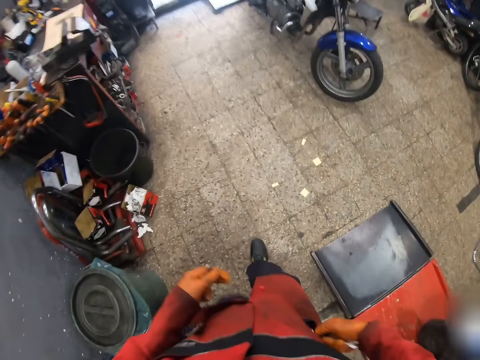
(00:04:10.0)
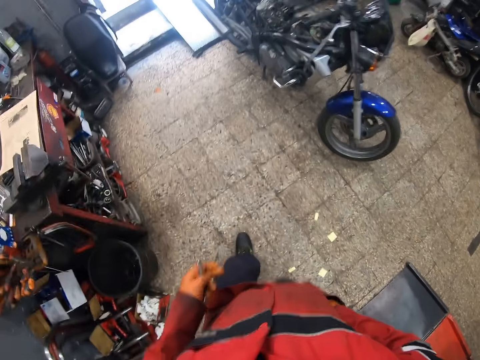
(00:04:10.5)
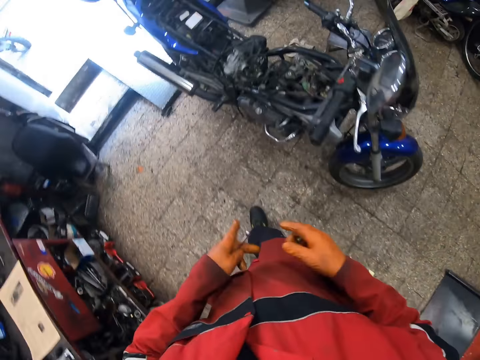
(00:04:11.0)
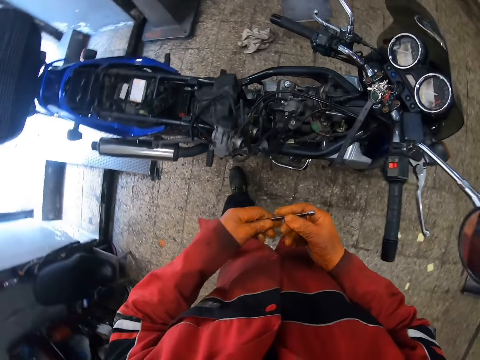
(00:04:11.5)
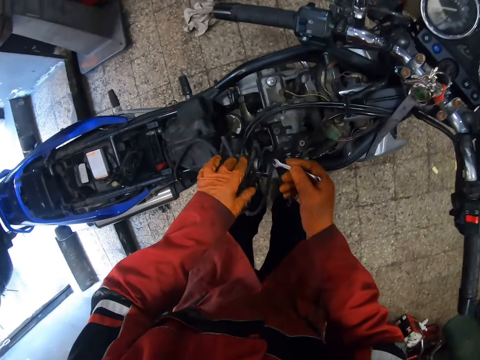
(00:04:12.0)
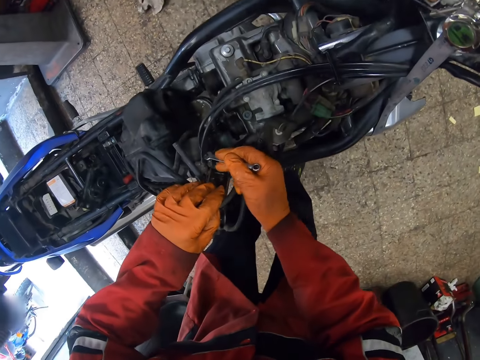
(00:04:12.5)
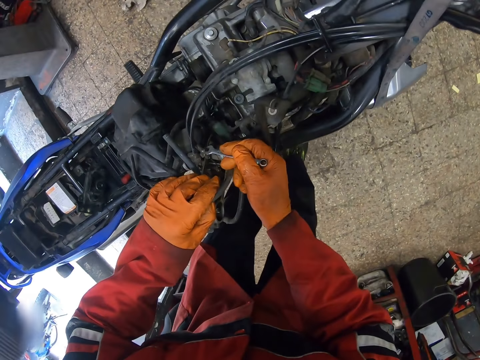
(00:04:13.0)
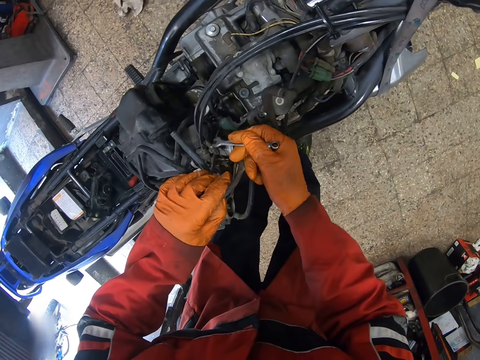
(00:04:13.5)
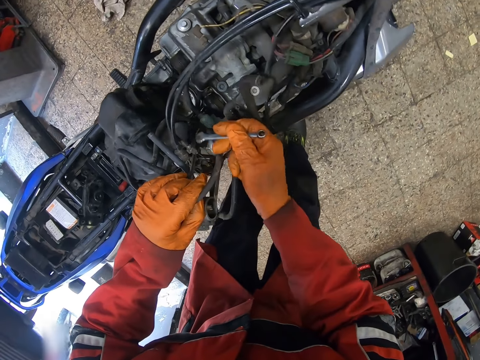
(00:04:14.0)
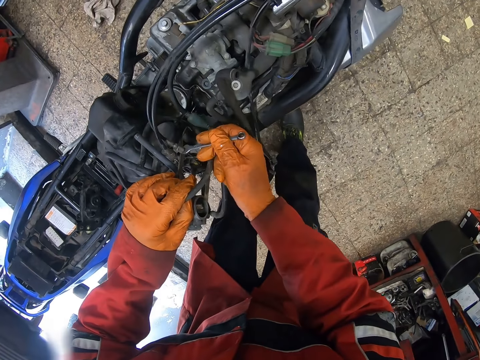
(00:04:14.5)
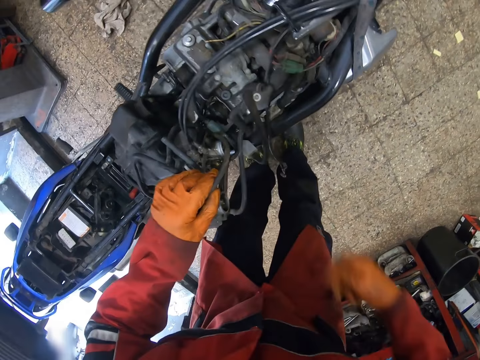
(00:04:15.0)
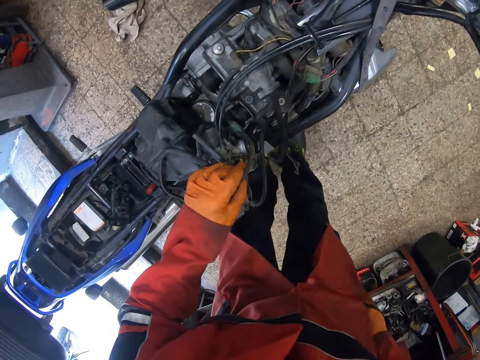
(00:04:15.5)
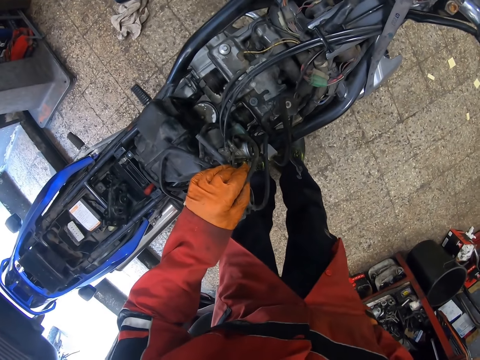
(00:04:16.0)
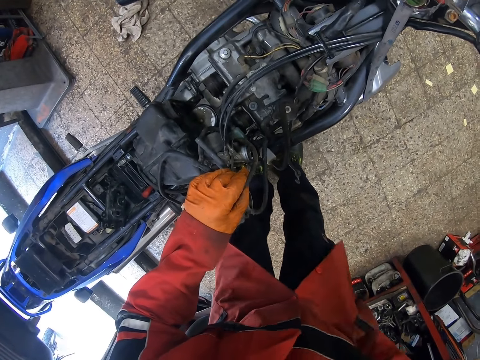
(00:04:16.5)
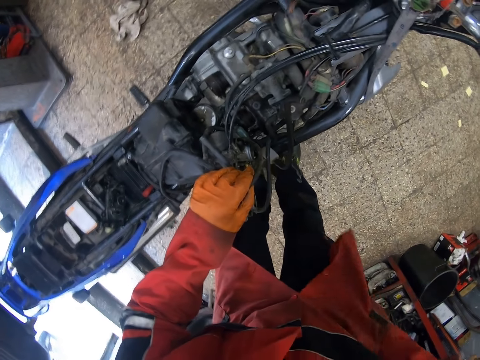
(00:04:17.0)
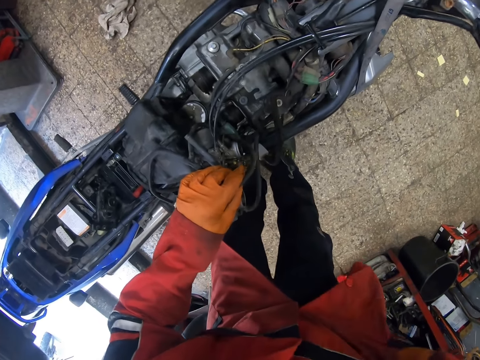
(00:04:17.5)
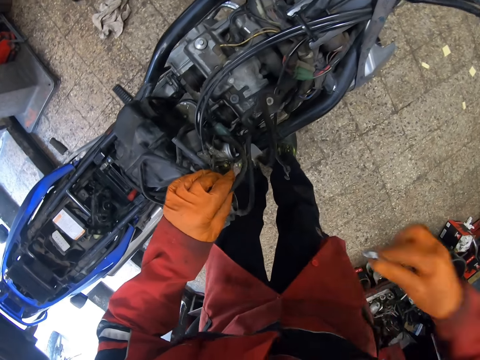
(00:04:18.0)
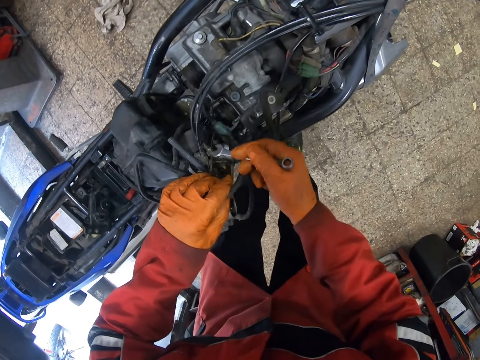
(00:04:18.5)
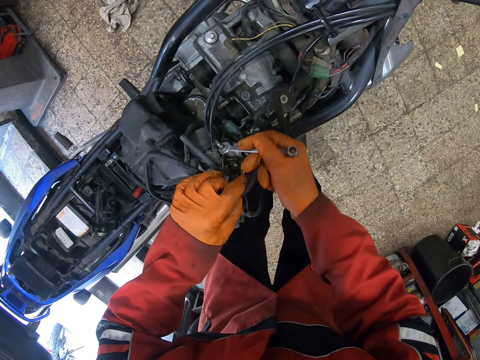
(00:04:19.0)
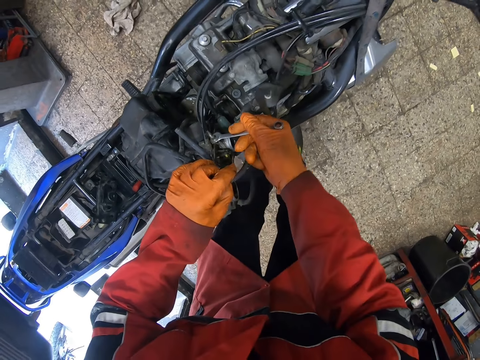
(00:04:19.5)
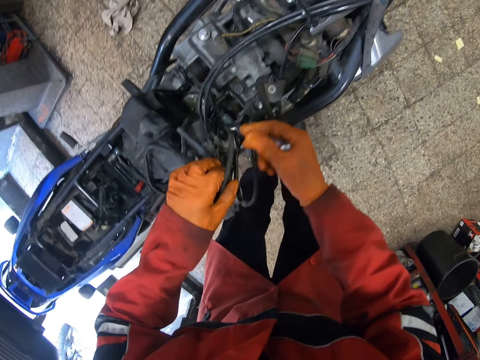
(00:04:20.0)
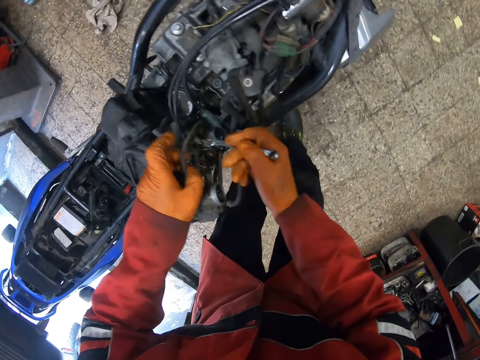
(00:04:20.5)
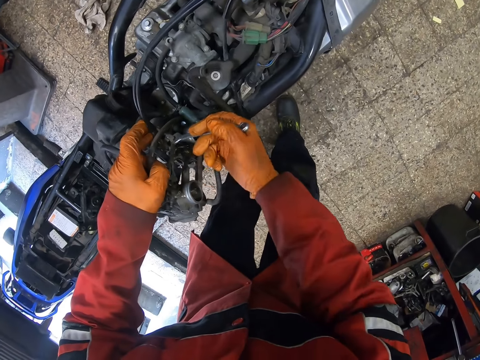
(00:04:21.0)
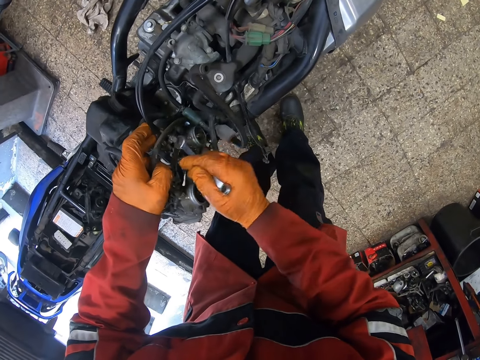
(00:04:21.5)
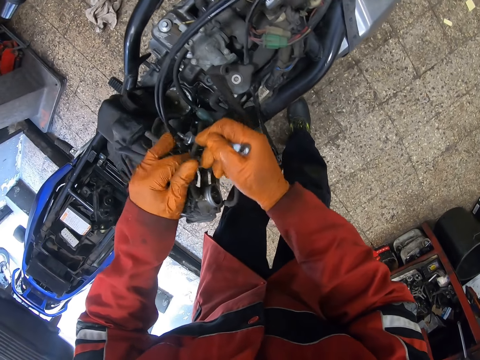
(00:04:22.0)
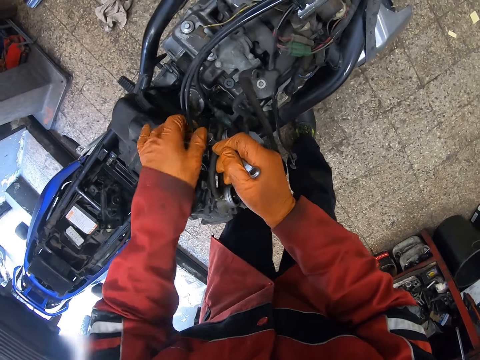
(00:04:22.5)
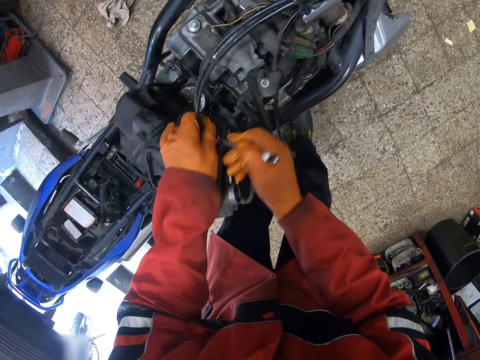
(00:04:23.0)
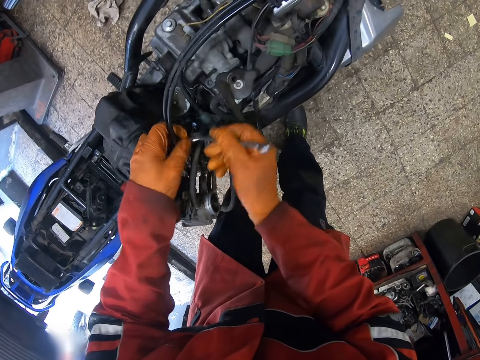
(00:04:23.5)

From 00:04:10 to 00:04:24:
The camera wearer puts a spanner in the pocket. He loosens the blue color scooter tube with the spanner in his gloved right hand. He turns the bolt with the spanner. He puts his hand in the pocket. He turns the bolt with the spanner.

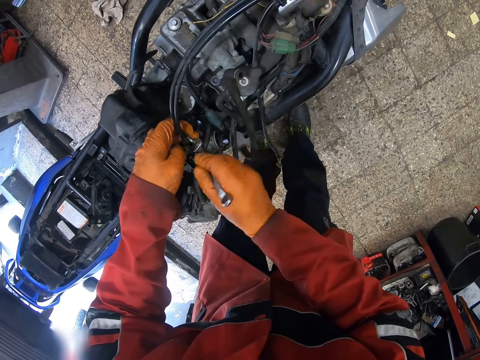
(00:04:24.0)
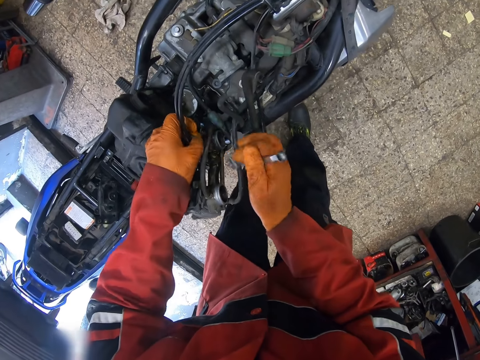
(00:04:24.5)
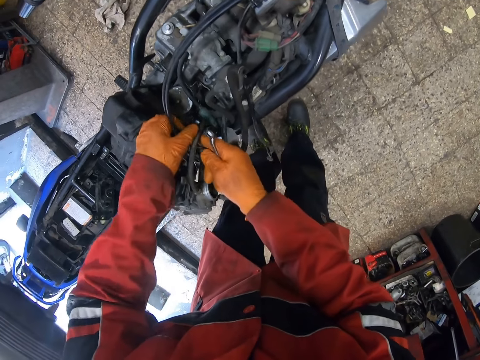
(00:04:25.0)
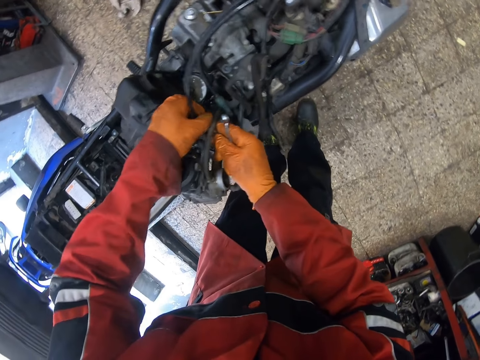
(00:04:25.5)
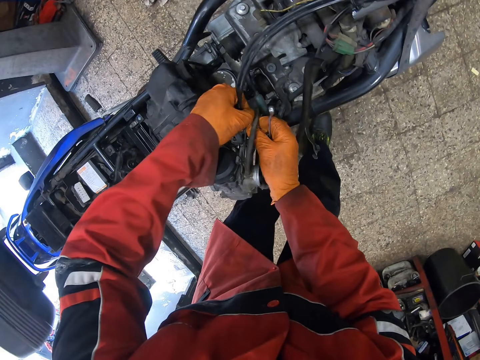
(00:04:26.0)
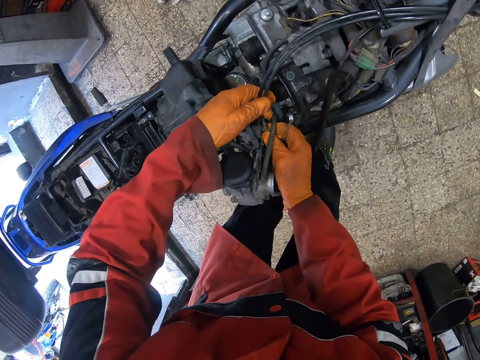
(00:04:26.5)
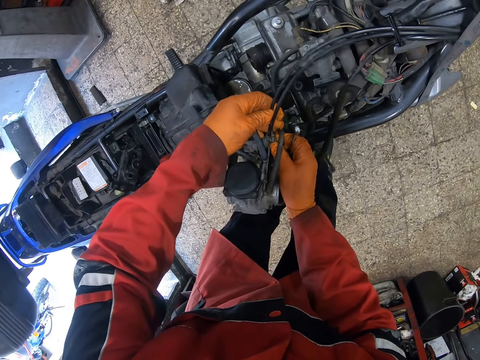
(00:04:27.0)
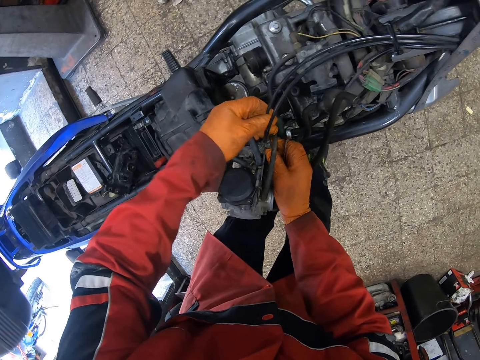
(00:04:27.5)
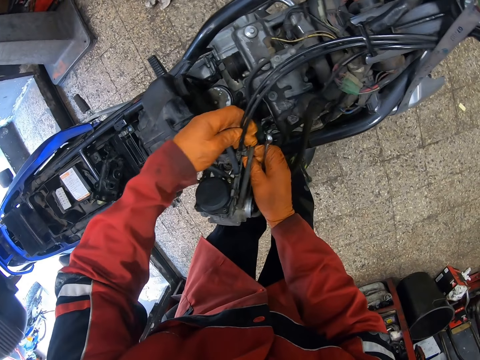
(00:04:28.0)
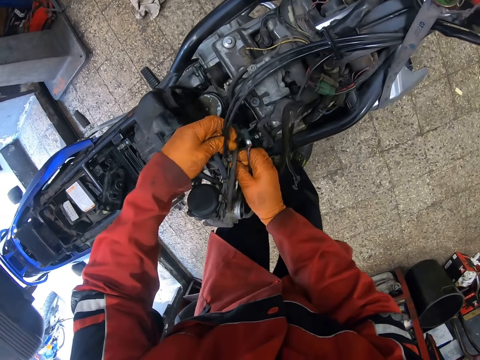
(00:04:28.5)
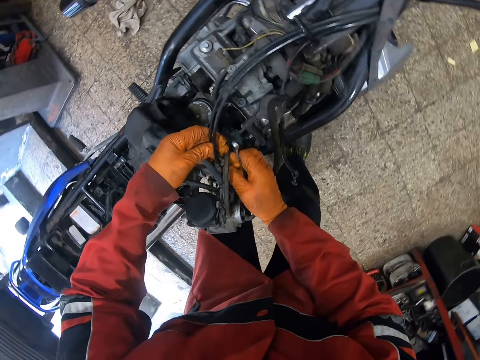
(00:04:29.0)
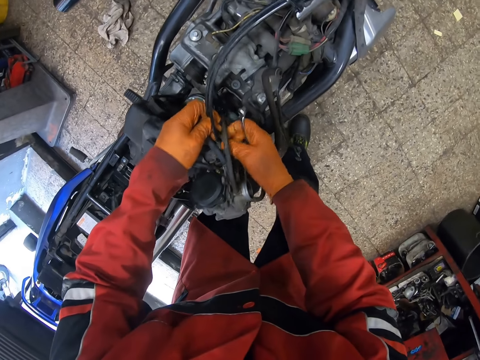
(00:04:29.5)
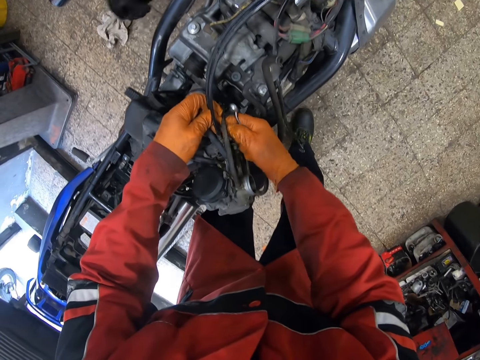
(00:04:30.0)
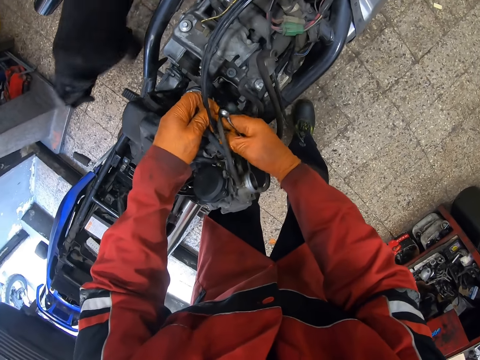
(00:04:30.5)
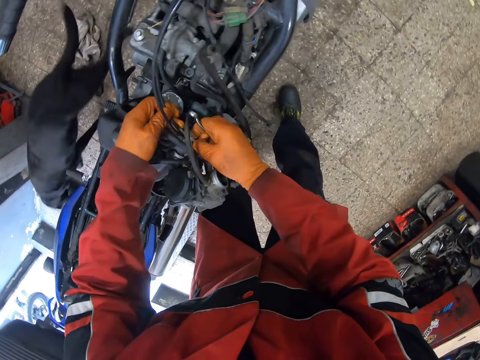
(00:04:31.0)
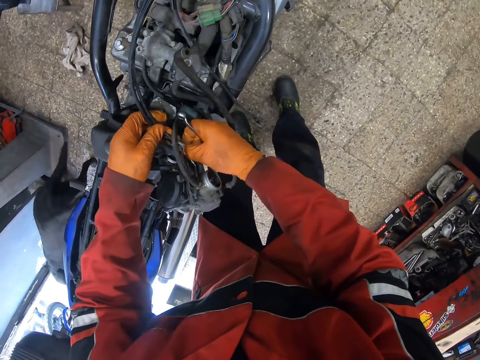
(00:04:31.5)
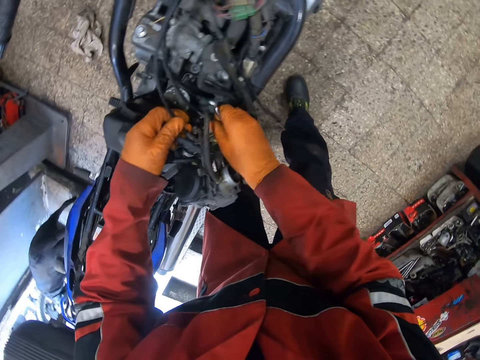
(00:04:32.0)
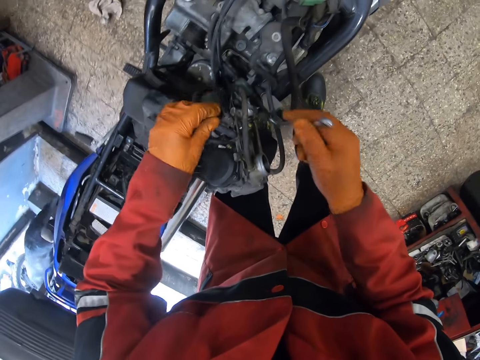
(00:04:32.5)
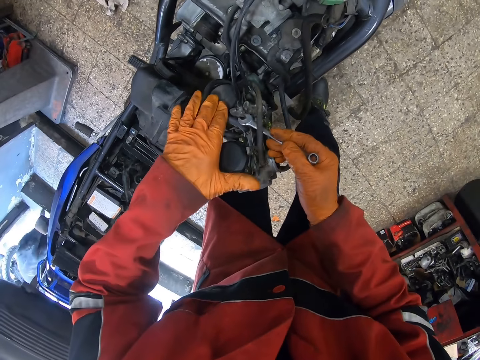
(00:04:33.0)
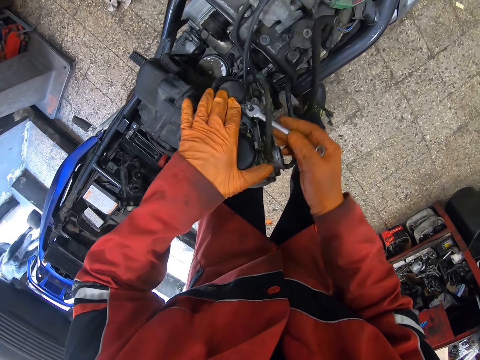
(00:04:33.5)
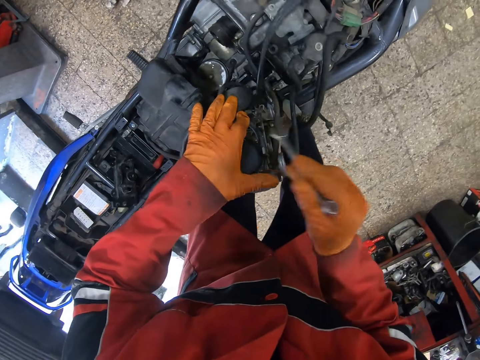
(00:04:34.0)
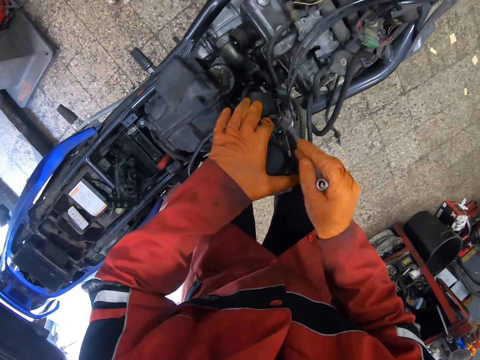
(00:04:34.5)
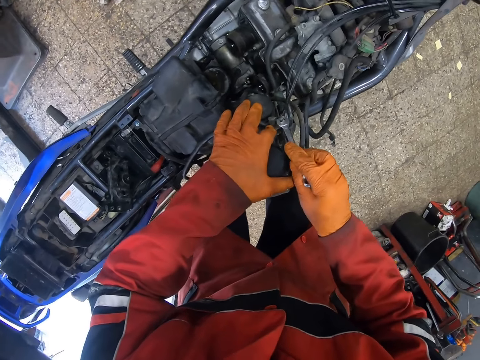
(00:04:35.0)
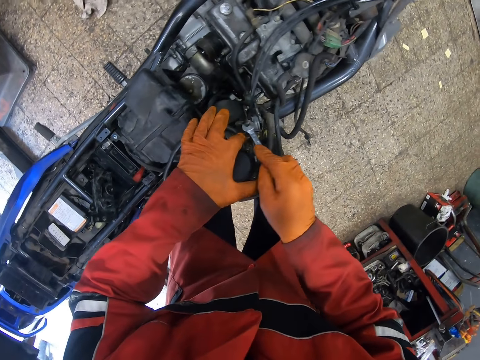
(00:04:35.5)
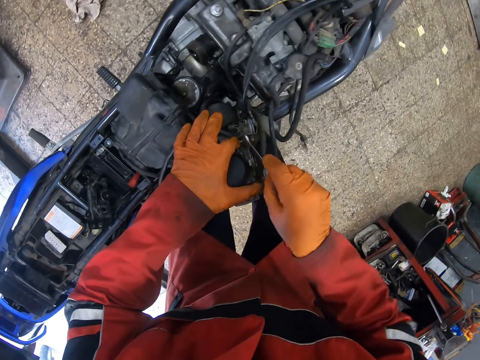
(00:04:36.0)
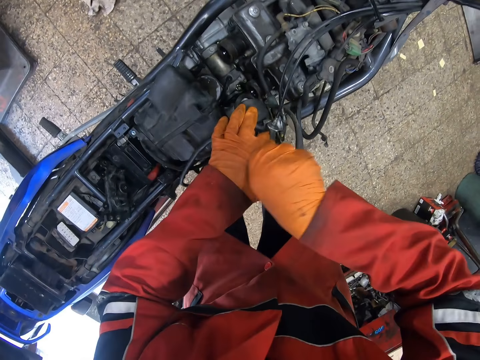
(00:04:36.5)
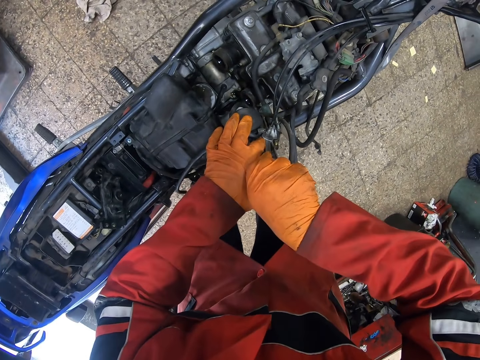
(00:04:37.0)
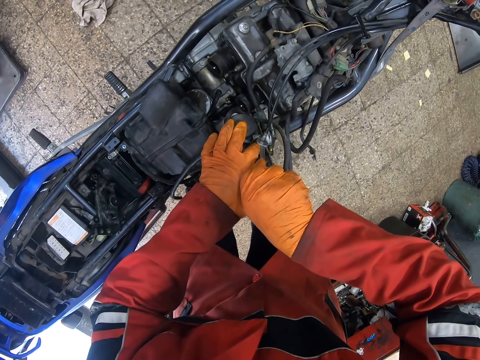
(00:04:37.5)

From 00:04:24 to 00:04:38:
The camera wearer untightens the bolt. A dog walks inside the workshop. The camera wearer untightens a cable.
